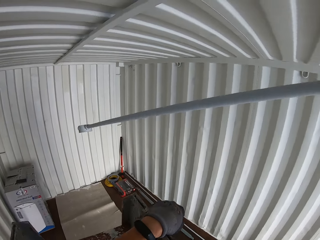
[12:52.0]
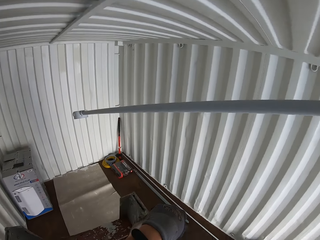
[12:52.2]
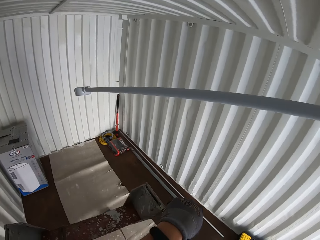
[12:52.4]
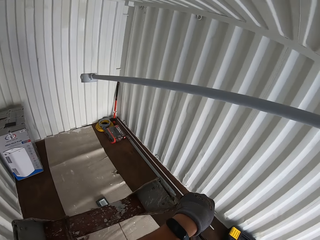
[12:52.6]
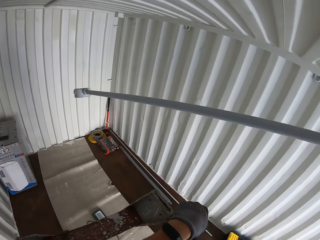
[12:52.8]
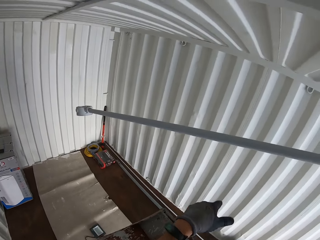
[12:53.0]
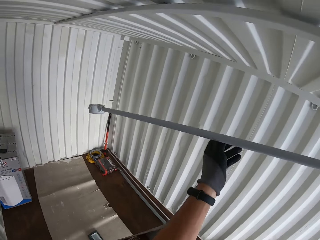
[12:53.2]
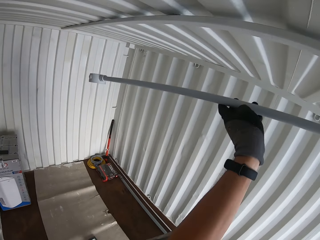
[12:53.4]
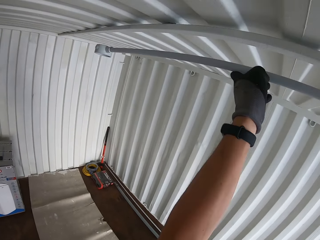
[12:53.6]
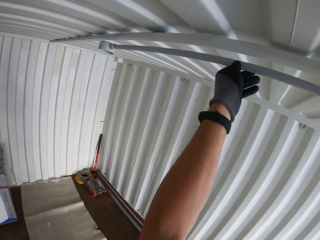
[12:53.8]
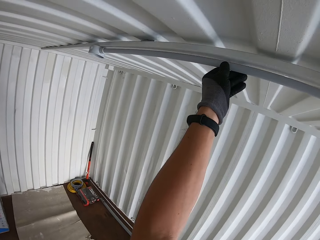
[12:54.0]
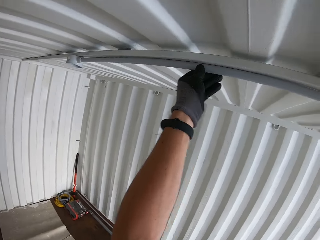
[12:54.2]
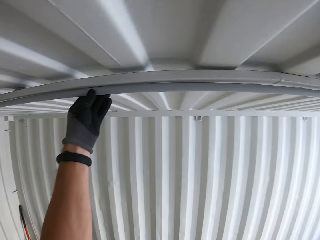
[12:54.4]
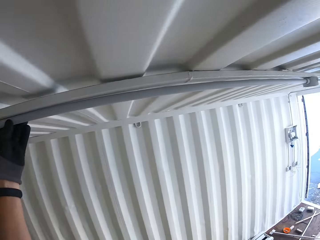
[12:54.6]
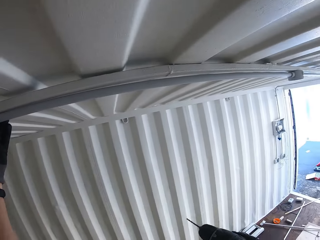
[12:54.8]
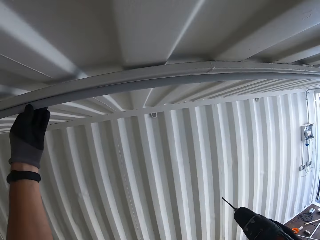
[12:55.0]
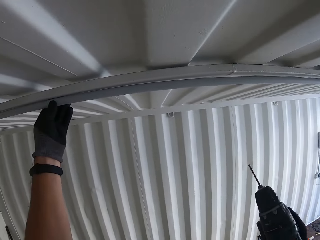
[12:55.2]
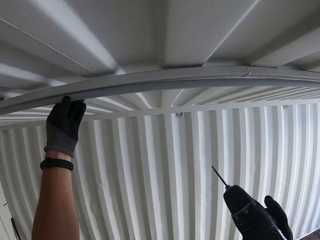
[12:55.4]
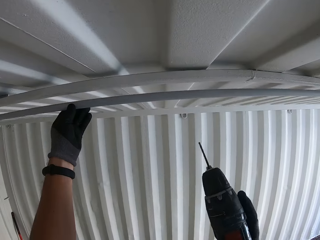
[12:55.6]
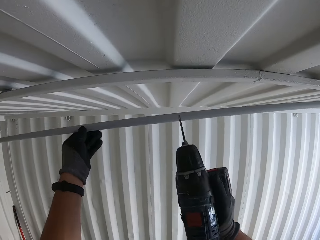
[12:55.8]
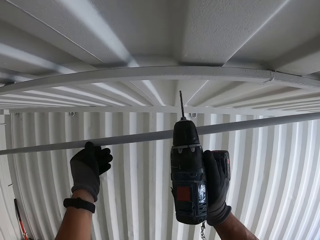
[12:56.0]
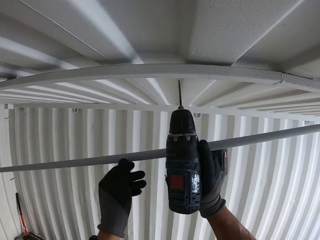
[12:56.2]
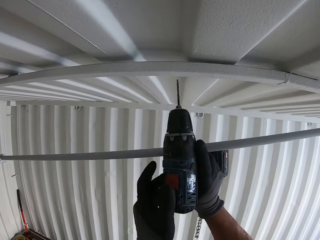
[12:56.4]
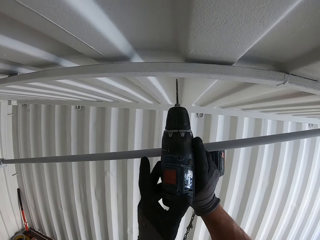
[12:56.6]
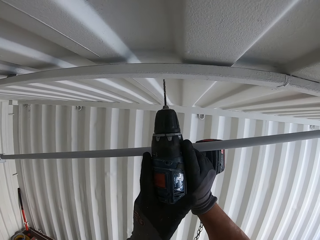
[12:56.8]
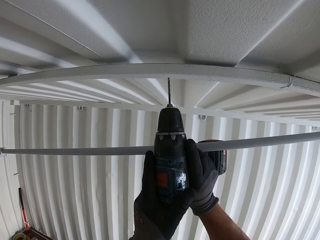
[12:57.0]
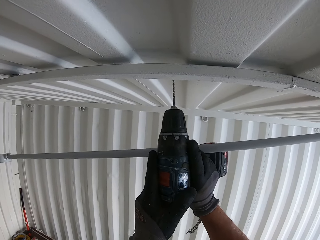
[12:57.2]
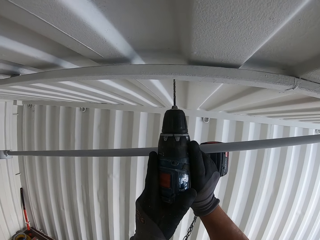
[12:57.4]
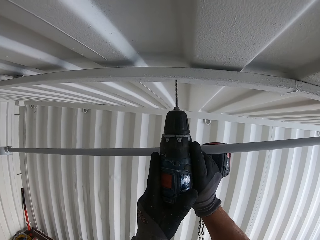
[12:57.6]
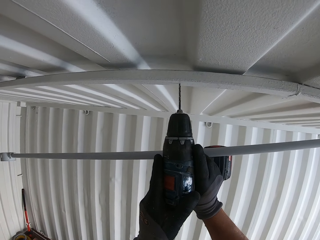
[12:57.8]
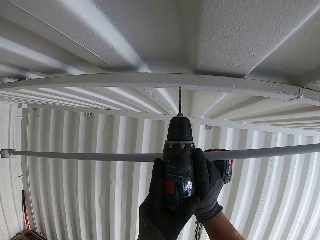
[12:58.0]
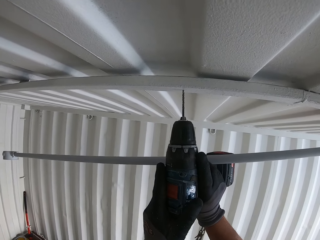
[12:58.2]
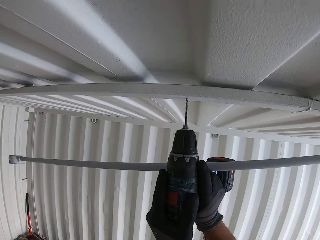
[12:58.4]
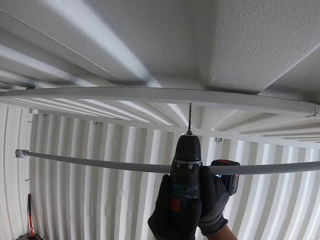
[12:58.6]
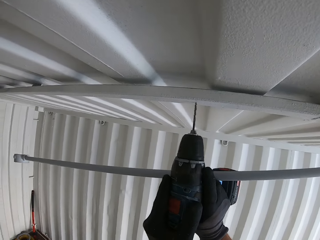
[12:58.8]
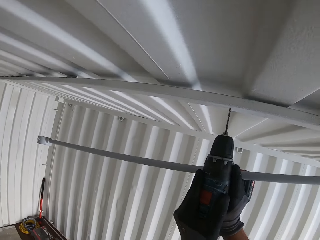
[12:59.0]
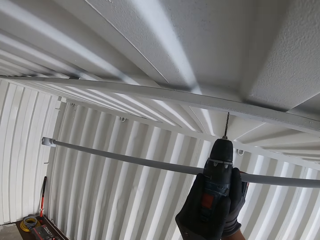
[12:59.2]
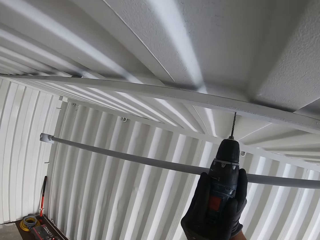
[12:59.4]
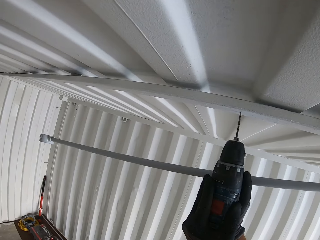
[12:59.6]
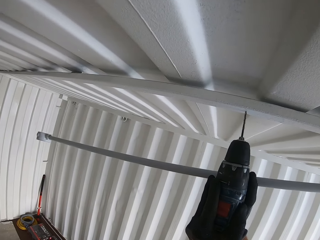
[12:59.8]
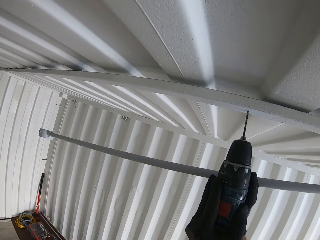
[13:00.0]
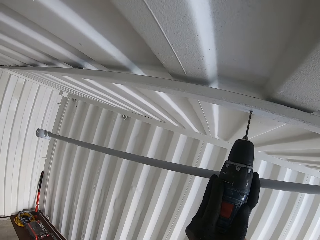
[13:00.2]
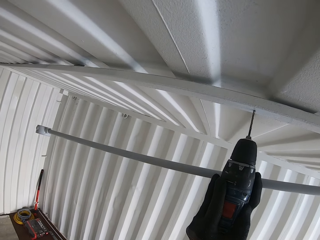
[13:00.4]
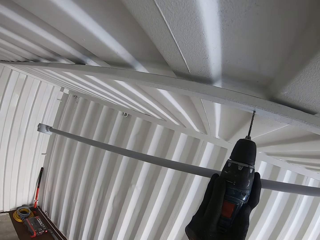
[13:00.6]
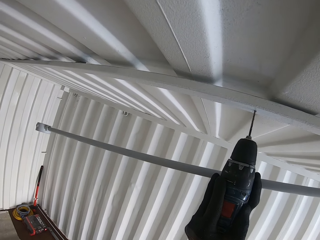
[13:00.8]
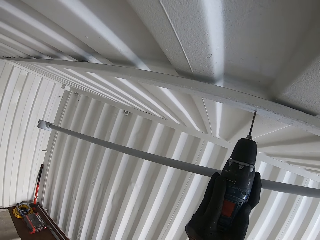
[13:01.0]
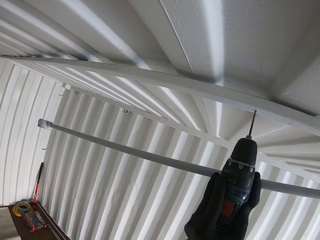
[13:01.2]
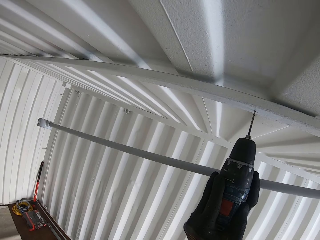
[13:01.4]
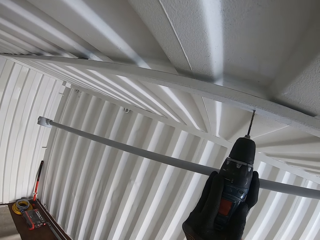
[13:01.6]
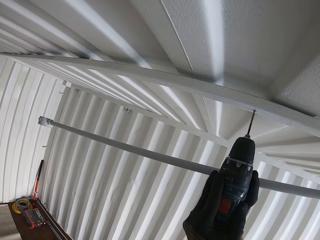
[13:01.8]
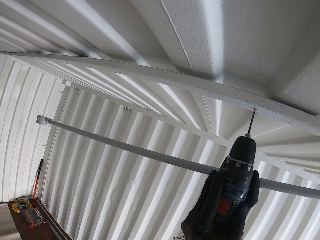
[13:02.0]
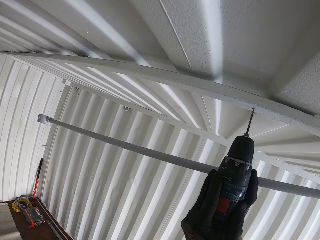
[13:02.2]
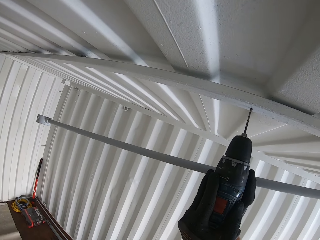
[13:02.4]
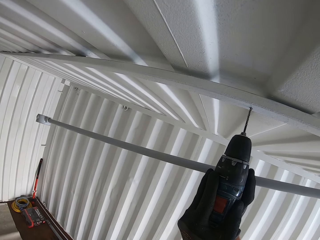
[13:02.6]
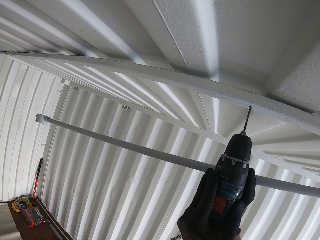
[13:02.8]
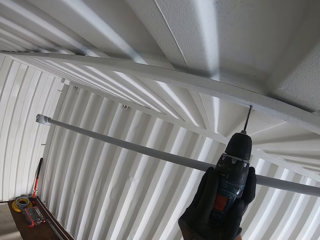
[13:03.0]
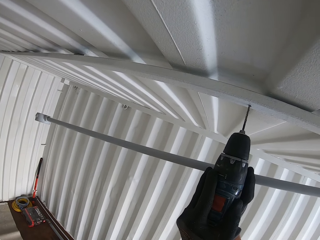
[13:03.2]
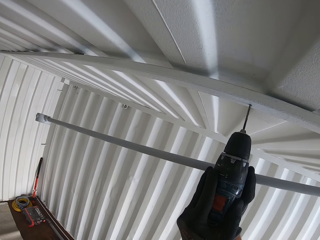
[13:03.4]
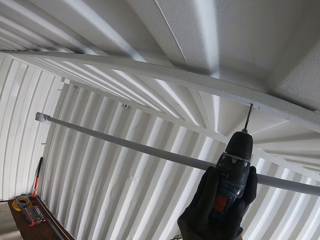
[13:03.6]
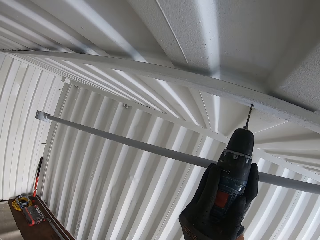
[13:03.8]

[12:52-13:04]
The camera wearer adjusts the pipe on the upper part of the Conex box. They drill the Conex box.

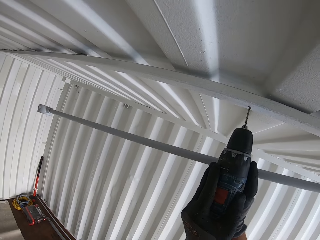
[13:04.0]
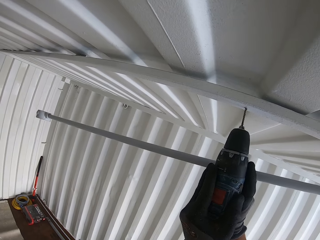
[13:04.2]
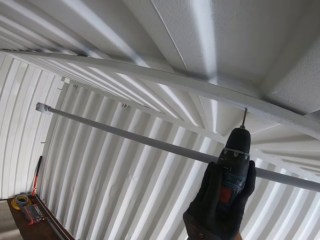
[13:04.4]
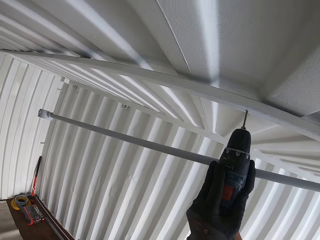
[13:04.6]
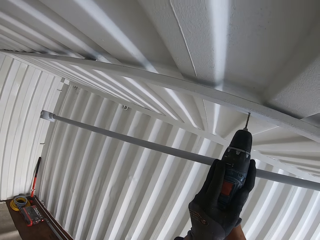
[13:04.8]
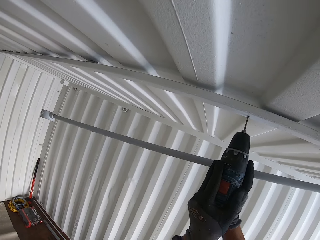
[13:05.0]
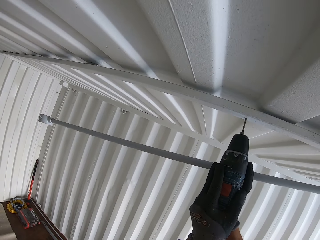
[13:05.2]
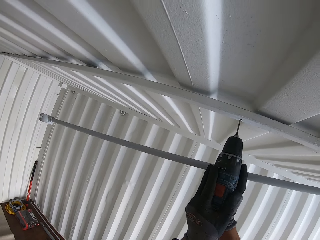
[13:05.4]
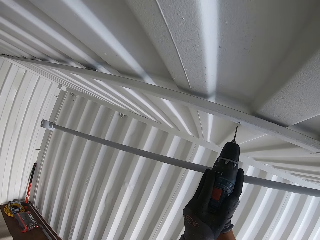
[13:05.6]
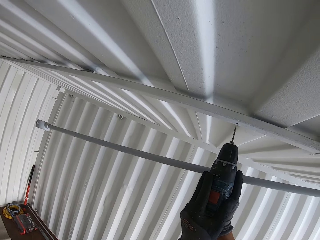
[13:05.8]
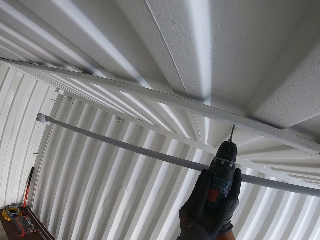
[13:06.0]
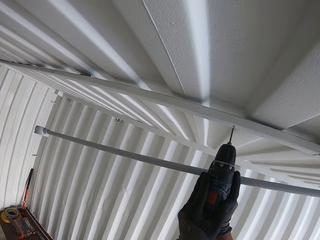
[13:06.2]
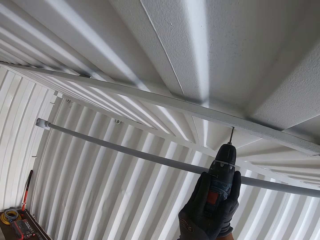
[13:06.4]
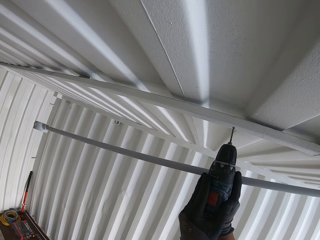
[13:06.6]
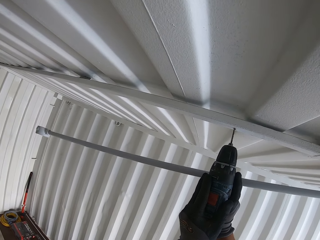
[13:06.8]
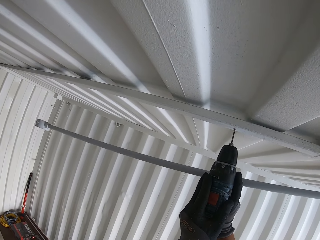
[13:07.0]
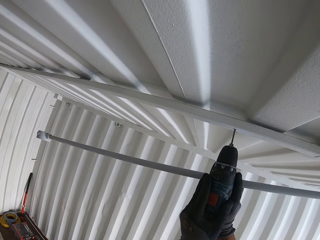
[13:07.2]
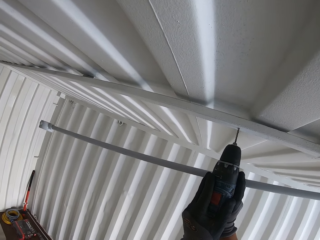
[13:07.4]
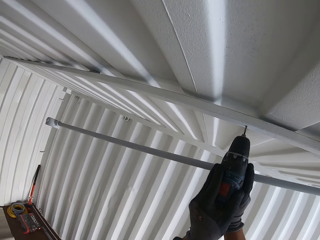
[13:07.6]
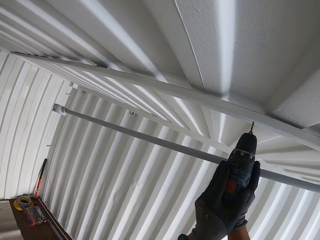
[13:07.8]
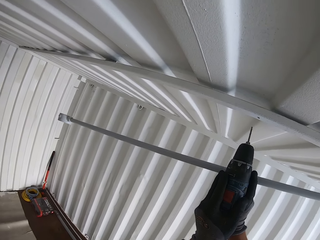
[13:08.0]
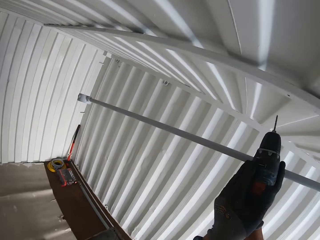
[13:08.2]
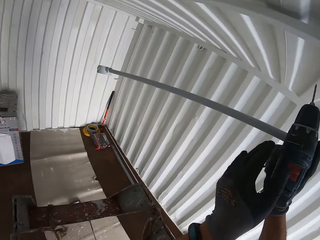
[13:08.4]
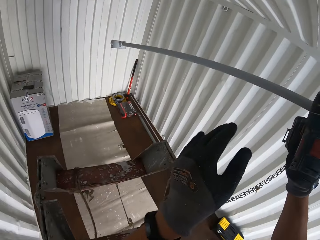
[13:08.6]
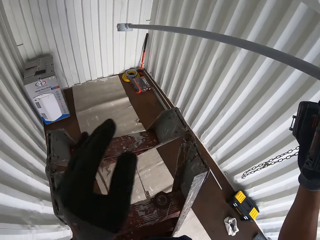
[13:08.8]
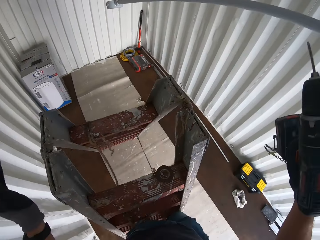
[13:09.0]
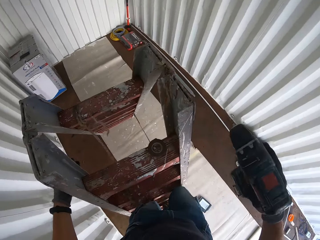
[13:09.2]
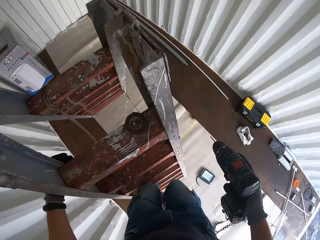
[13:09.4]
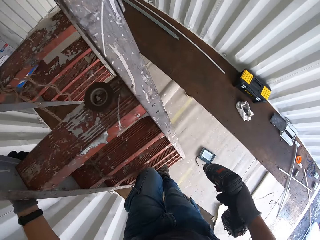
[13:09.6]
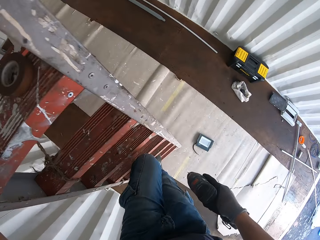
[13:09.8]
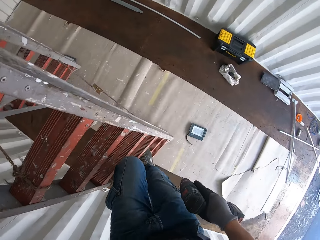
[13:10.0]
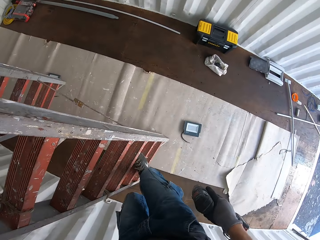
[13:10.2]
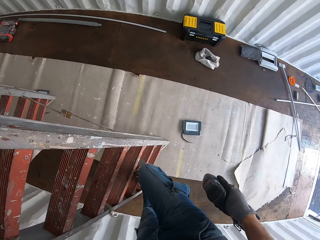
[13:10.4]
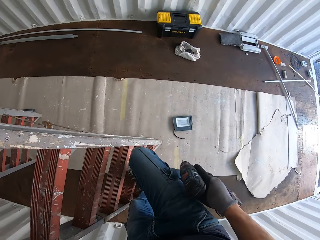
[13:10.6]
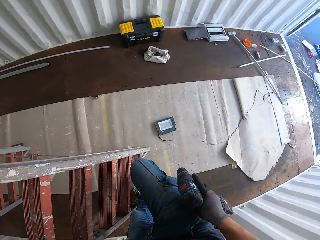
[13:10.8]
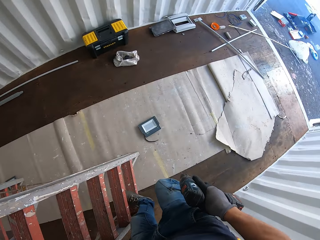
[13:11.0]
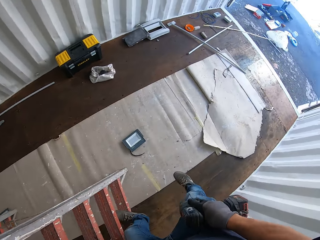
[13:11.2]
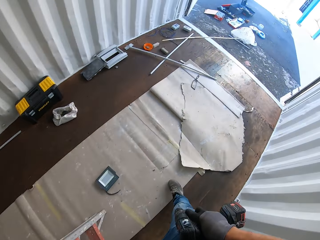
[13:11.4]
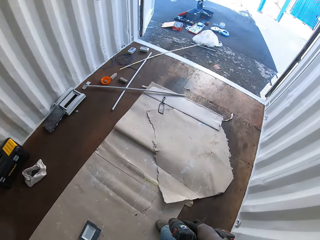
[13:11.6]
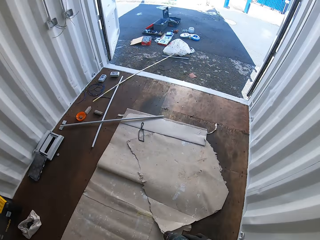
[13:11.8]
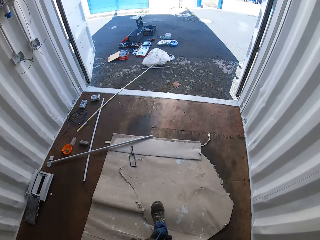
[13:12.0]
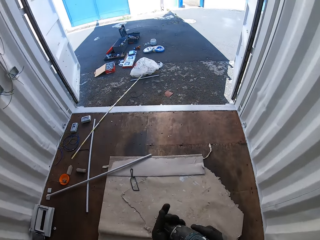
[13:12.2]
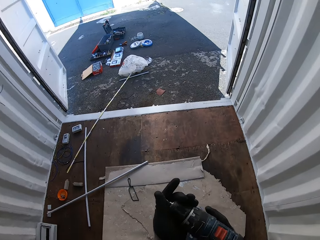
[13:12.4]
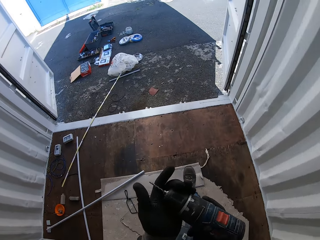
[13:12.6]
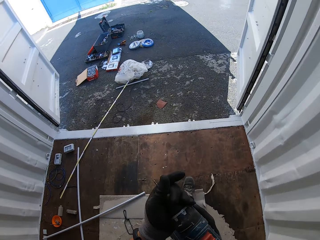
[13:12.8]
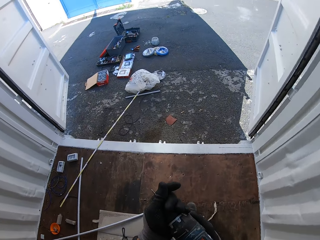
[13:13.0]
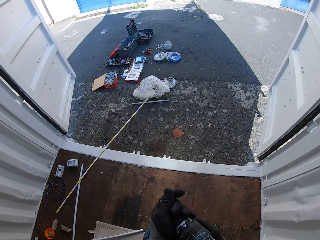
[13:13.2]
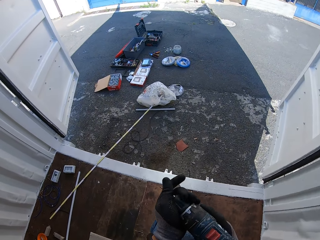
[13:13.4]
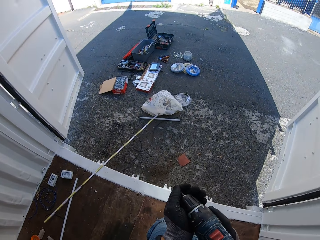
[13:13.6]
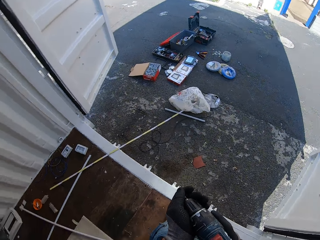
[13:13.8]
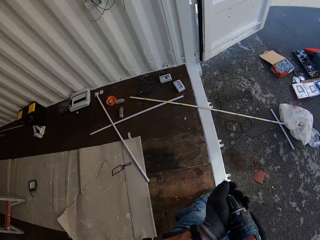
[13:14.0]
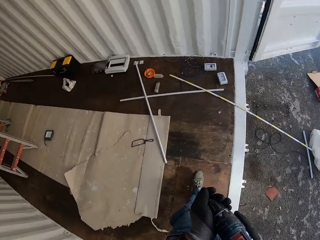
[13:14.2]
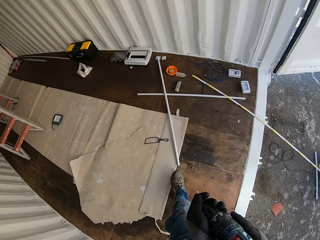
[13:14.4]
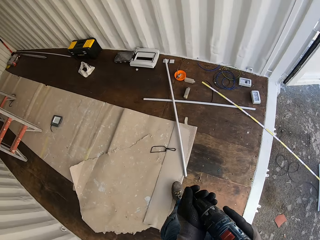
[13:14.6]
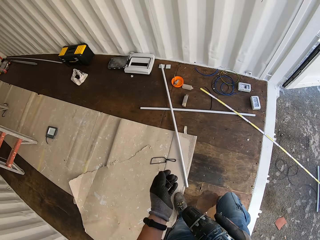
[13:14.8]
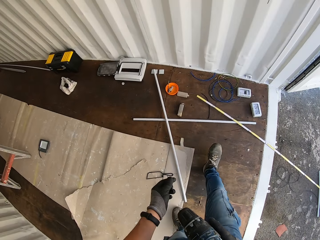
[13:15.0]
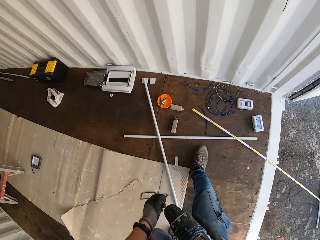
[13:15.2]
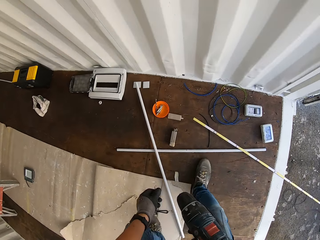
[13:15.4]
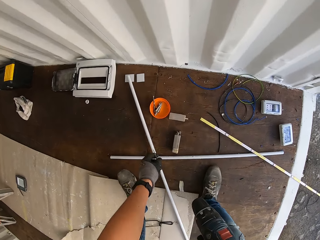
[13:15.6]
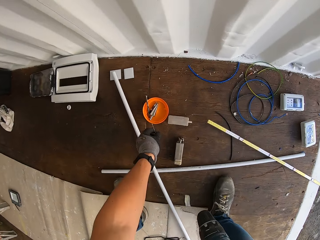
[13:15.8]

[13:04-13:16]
The camera wearer climbs down the ladder. They walk in the Conex box.
